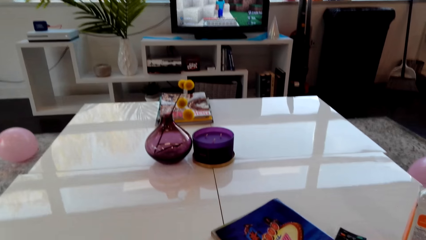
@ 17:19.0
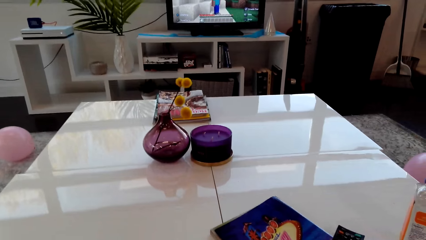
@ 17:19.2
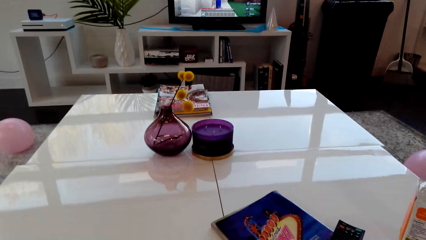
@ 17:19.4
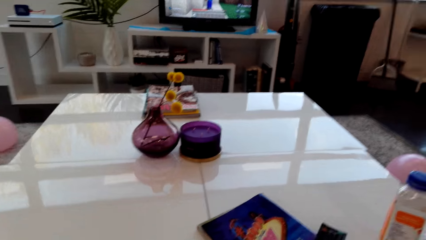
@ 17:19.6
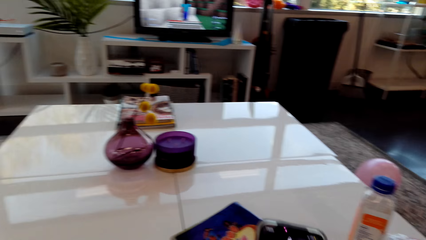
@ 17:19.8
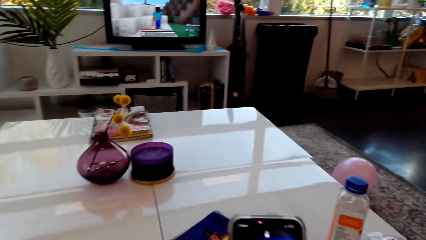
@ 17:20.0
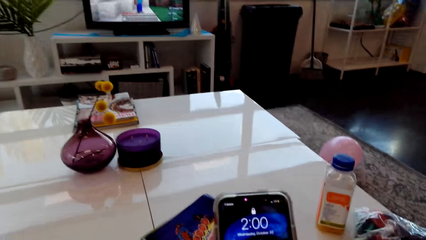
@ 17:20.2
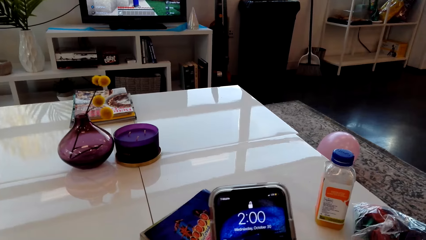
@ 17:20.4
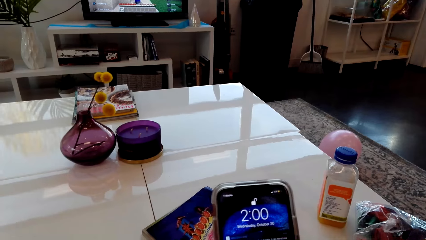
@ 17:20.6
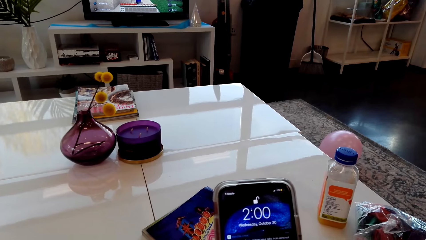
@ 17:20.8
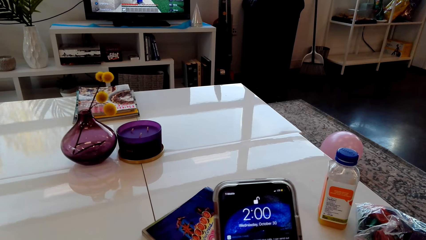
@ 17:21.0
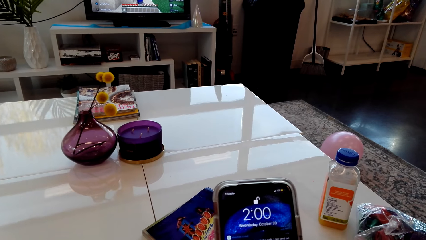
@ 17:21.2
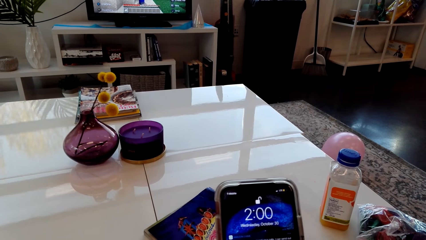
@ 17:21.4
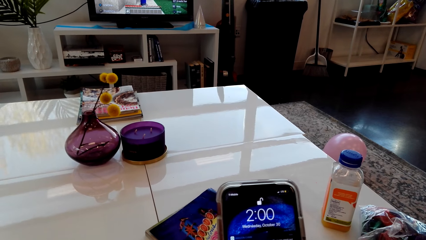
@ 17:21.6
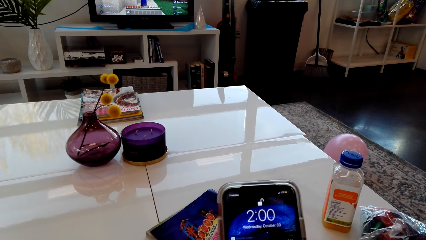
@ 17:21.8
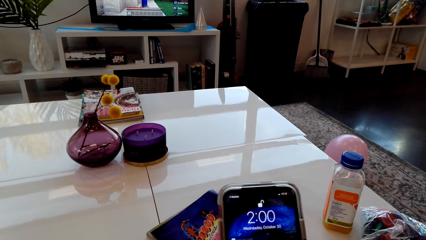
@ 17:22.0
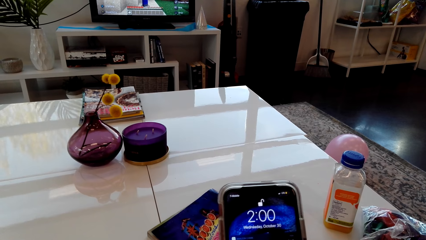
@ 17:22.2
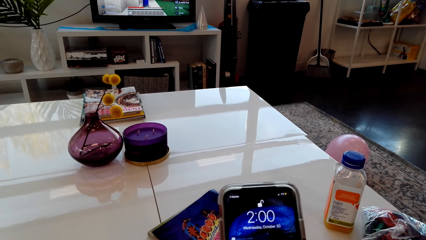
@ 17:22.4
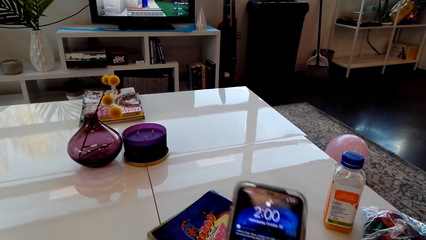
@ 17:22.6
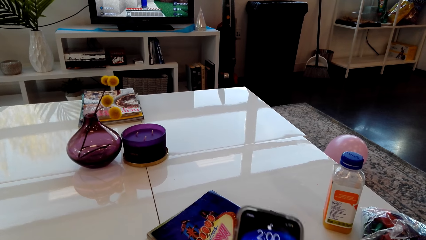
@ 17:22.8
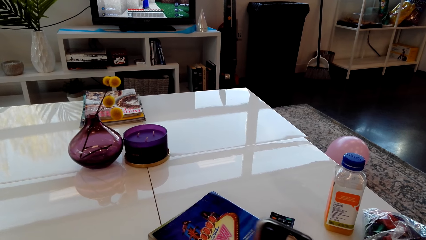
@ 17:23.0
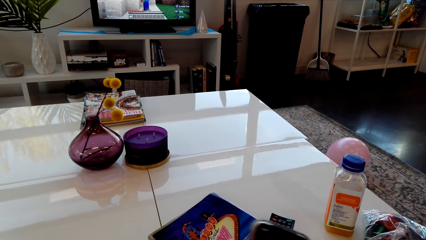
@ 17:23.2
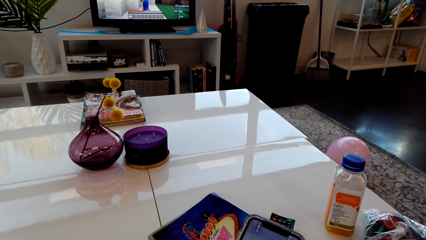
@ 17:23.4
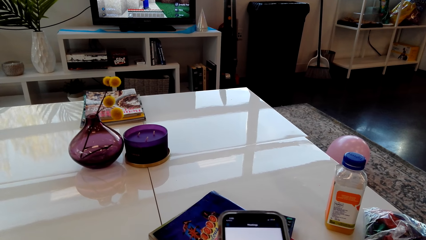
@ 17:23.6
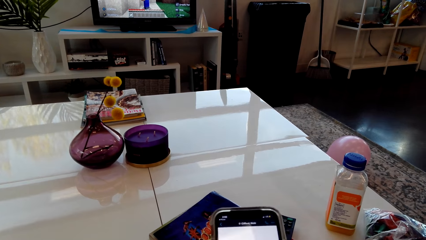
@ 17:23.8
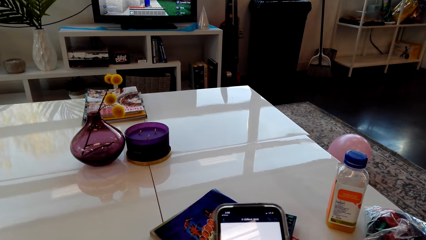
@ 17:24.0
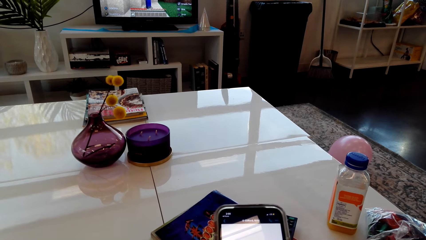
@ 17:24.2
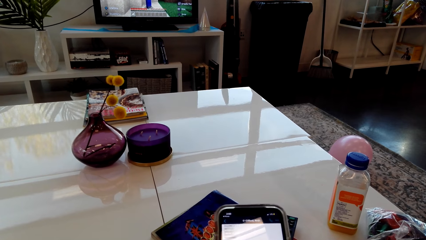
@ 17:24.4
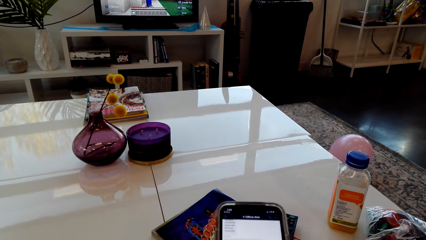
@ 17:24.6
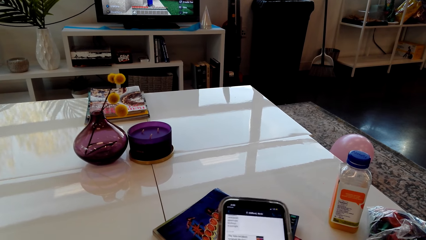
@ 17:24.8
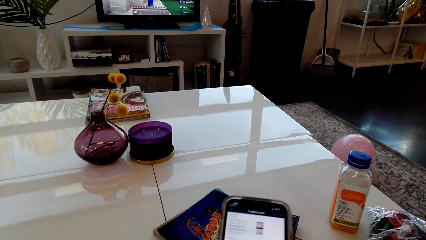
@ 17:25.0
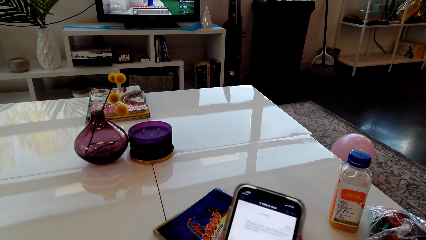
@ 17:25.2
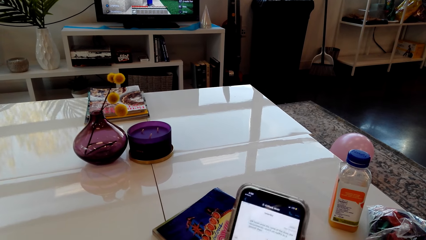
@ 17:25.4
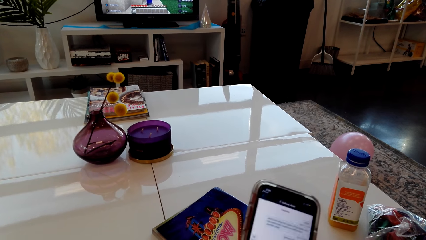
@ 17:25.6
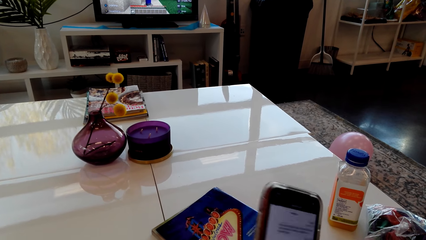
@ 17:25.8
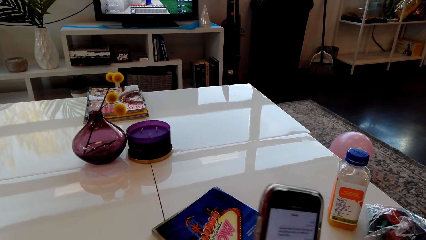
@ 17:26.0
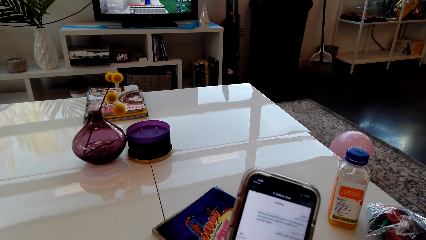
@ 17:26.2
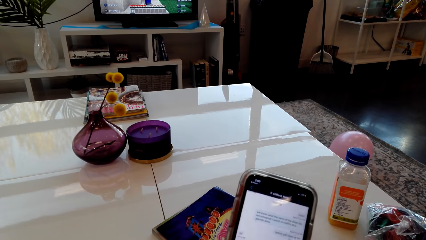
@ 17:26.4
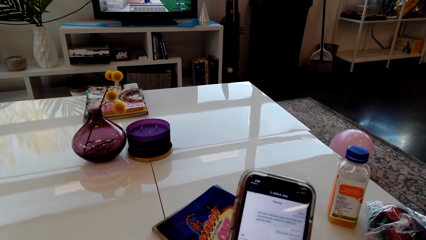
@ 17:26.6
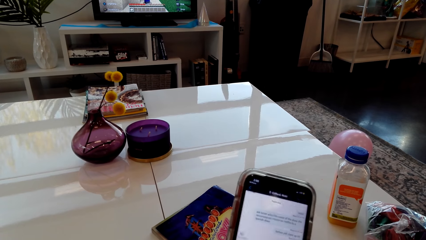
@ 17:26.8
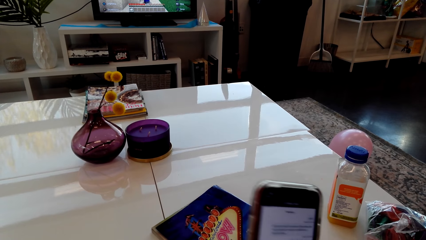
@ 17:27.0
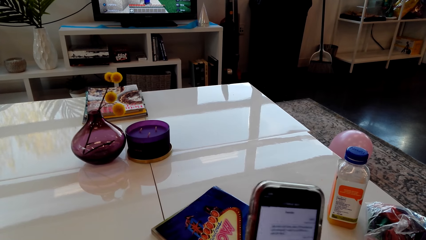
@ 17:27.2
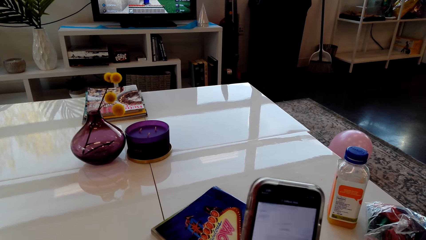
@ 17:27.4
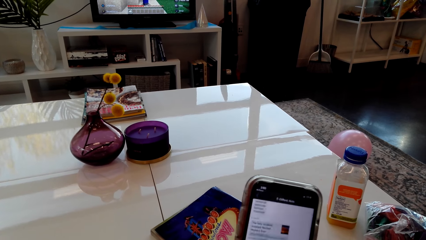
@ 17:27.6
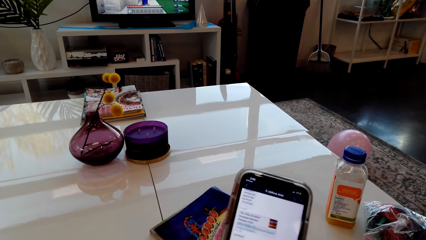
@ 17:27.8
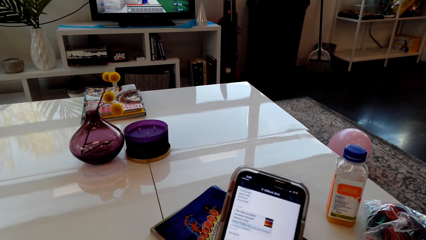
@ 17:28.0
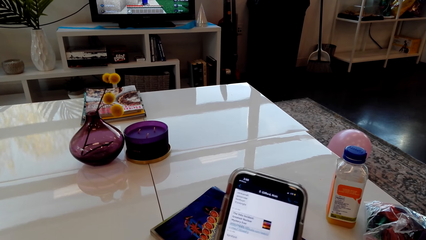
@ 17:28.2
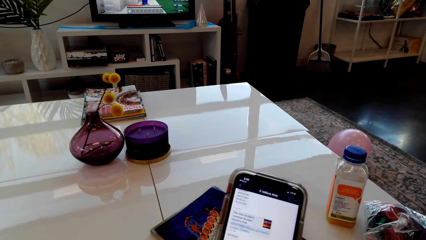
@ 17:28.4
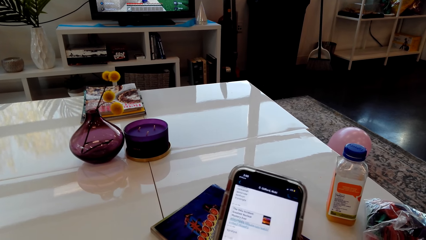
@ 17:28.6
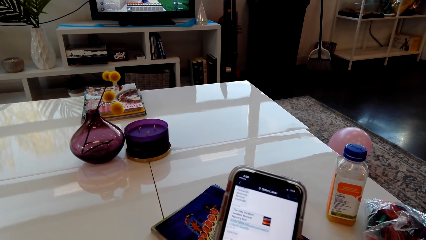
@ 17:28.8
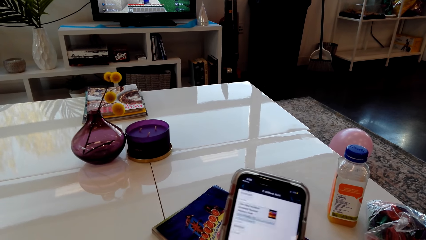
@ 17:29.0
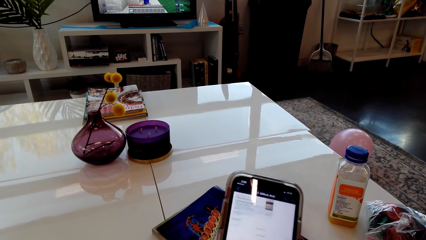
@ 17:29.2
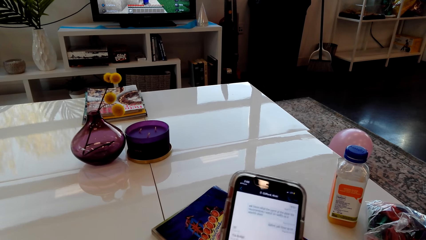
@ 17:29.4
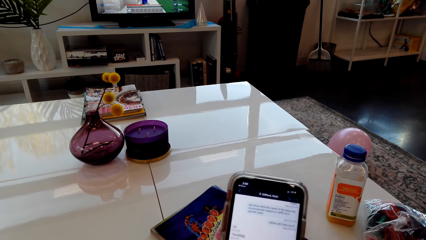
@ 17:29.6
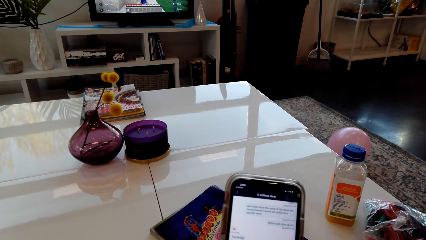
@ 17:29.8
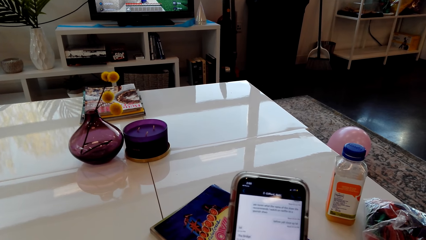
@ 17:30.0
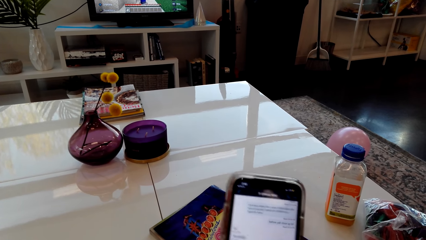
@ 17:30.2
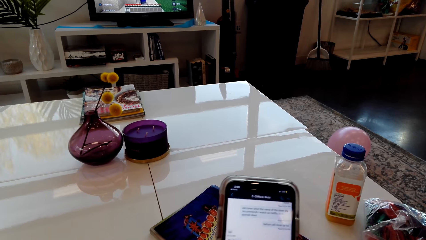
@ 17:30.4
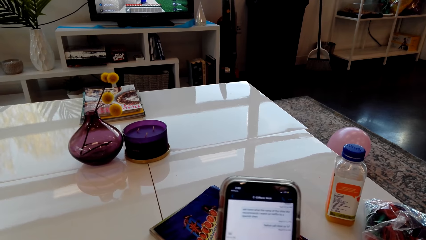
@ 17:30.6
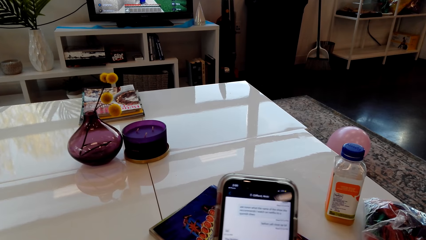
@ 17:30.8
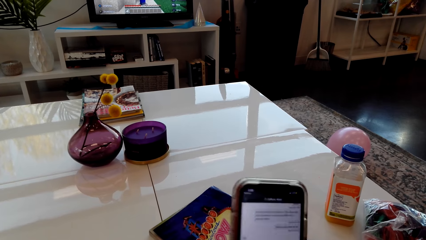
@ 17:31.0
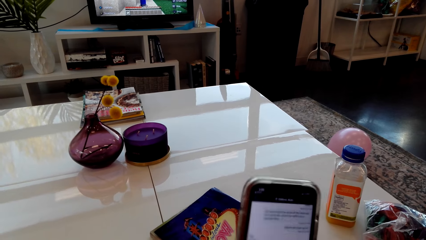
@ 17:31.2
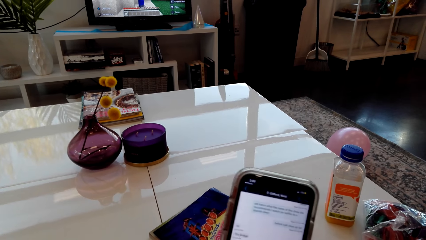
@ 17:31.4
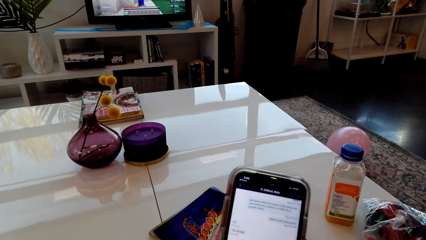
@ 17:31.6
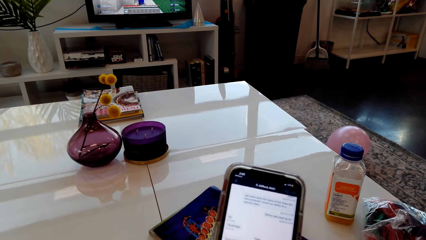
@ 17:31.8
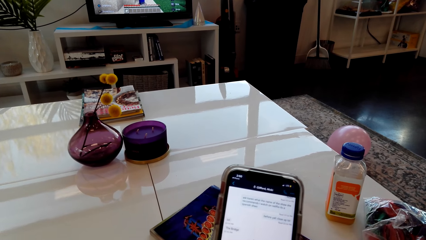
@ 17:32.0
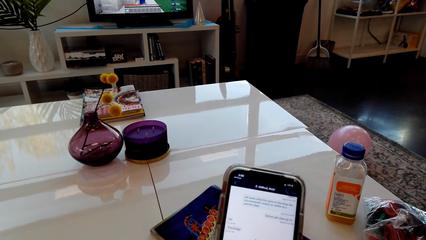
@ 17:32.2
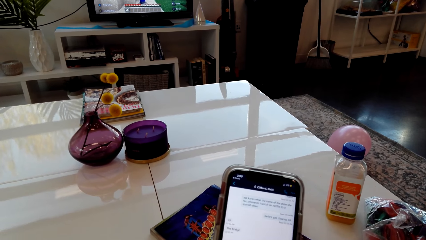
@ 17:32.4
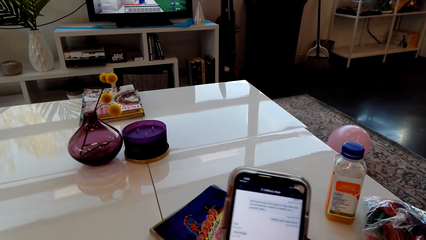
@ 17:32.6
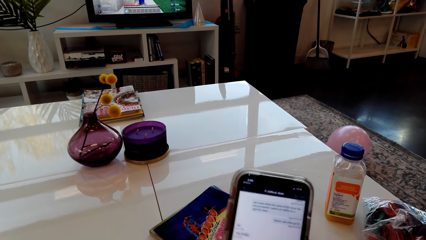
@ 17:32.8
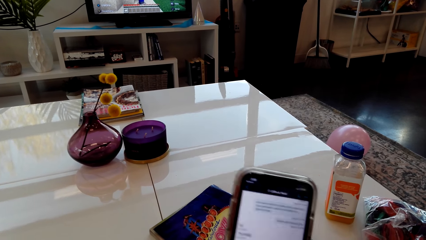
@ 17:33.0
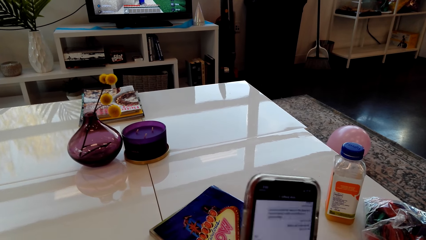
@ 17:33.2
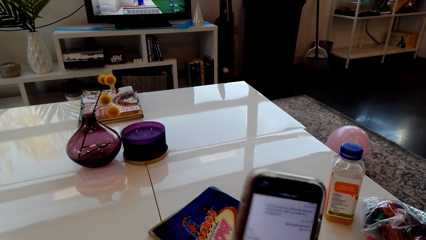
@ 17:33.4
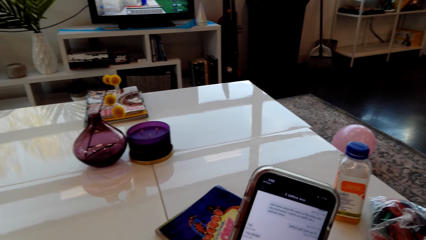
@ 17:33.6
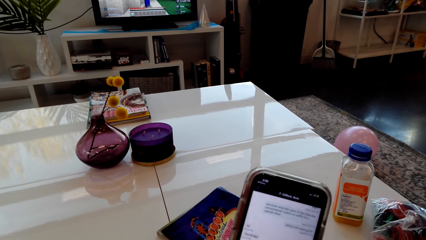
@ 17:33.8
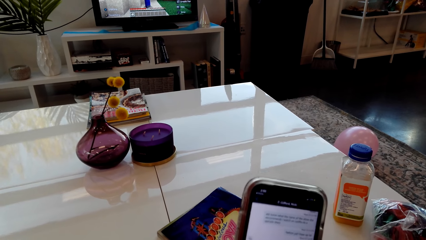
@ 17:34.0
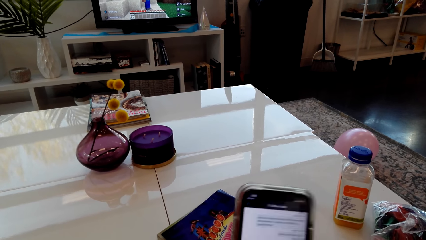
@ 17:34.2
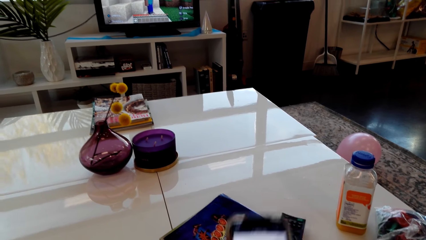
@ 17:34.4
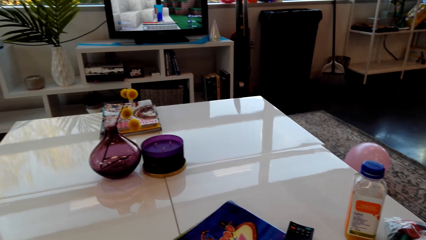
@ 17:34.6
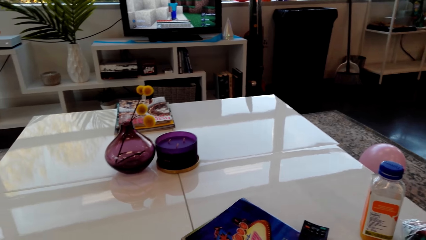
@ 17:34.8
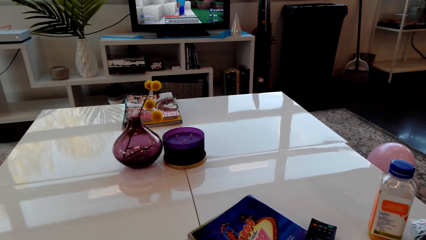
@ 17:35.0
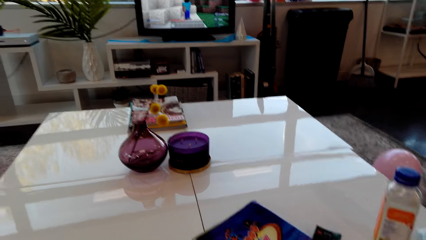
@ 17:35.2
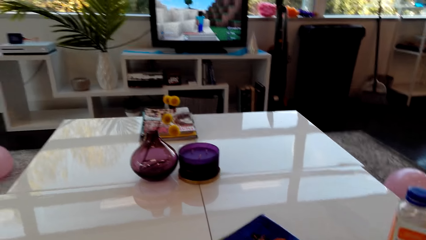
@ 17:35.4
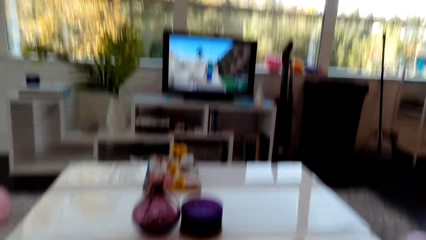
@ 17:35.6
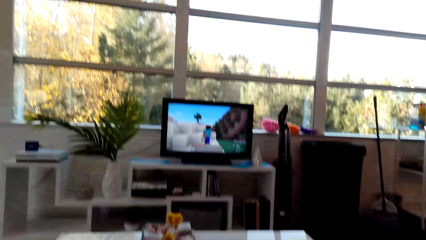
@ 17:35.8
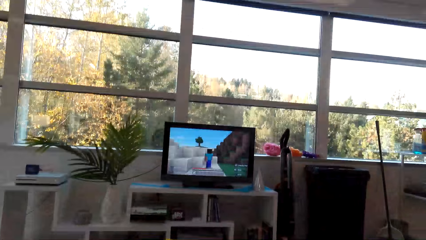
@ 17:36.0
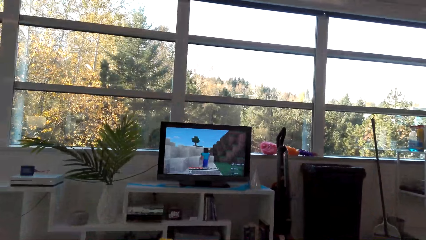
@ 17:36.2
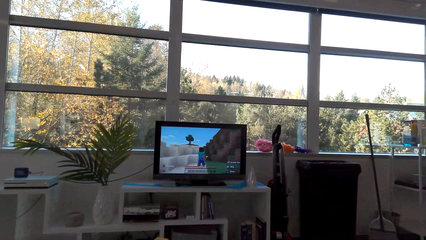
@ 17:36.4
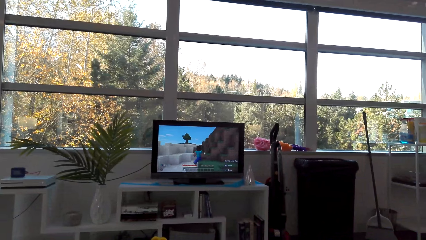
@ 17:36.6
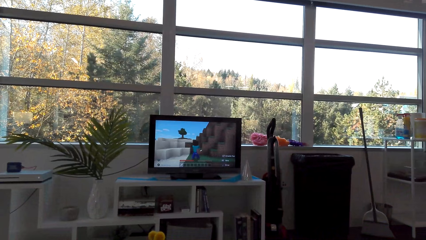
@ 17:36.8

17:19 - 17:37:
The camera wearer picks up the phone. They hold the phone with the right hand. They operate the phone. They scroll the phone. They put the phone on the table.
